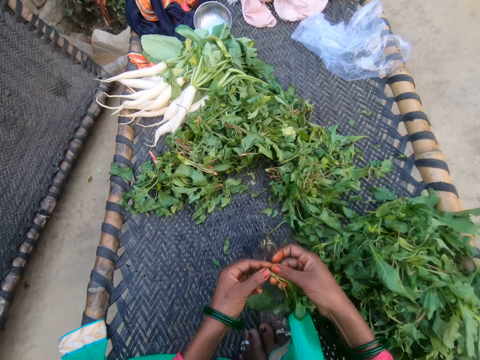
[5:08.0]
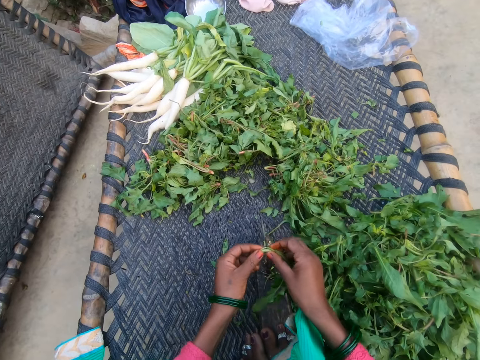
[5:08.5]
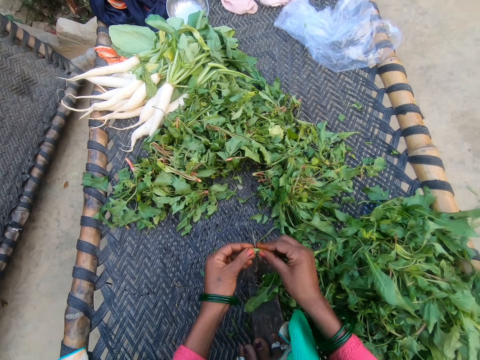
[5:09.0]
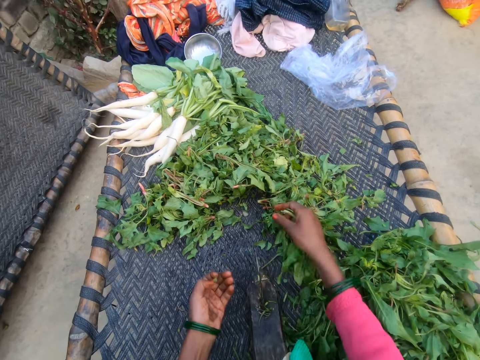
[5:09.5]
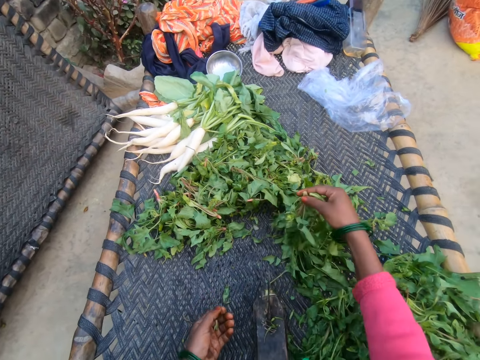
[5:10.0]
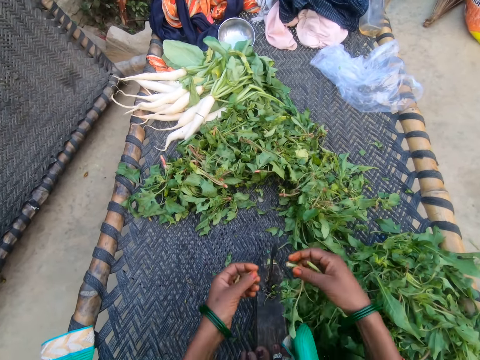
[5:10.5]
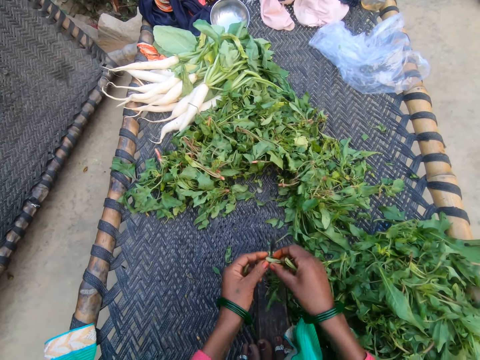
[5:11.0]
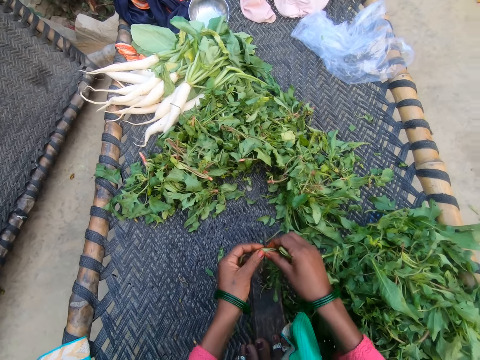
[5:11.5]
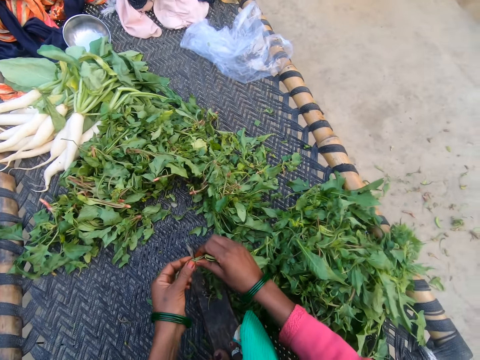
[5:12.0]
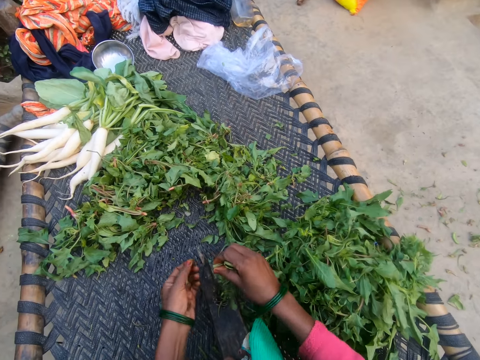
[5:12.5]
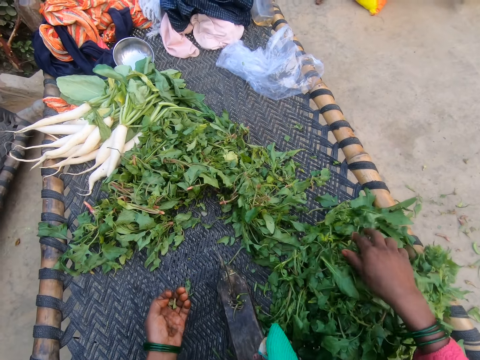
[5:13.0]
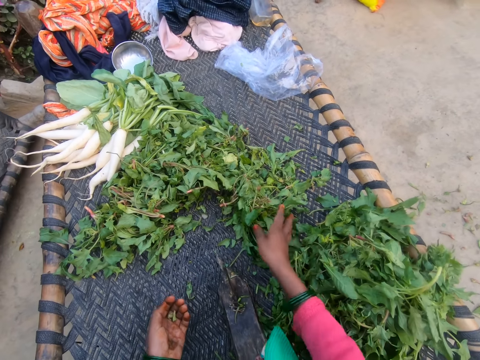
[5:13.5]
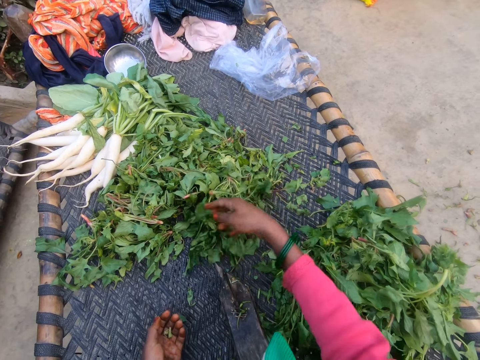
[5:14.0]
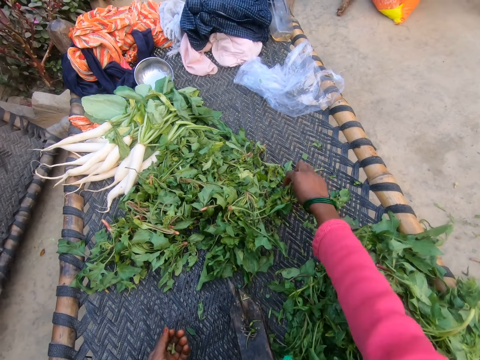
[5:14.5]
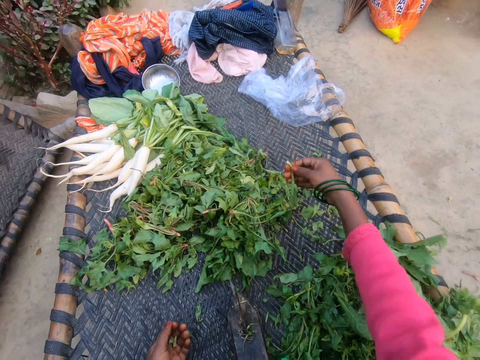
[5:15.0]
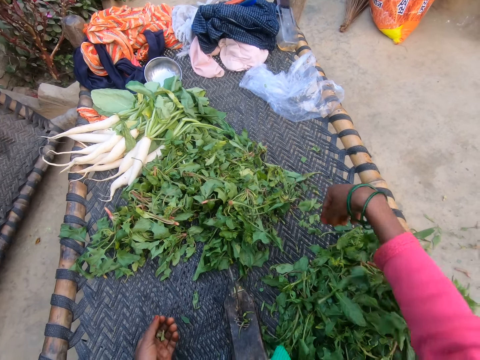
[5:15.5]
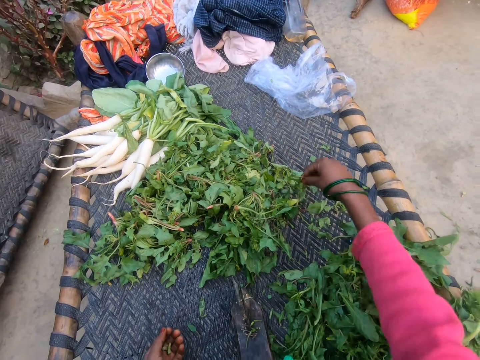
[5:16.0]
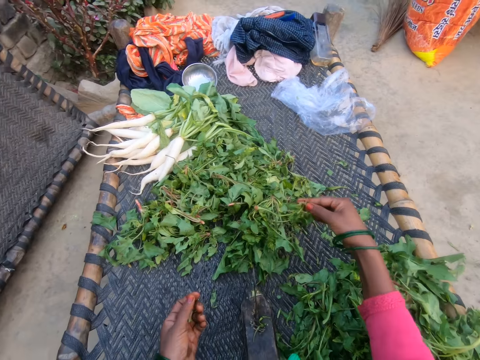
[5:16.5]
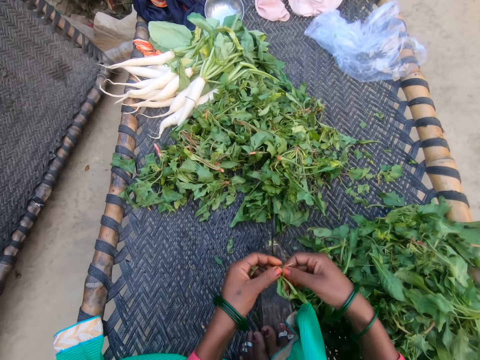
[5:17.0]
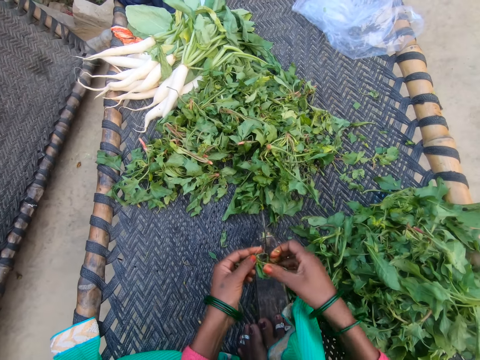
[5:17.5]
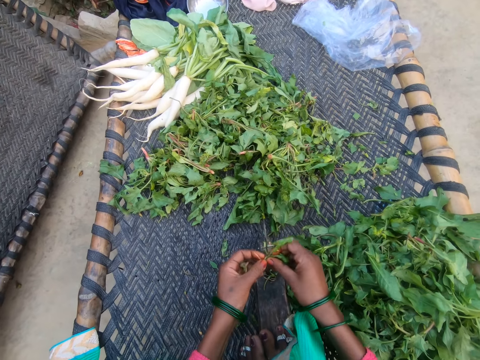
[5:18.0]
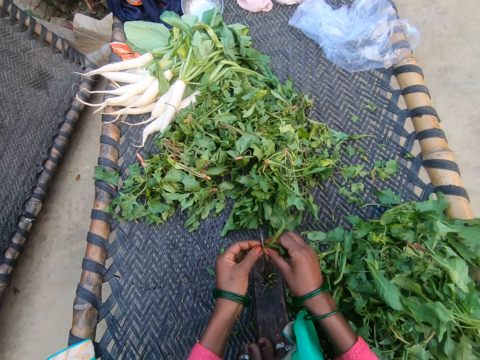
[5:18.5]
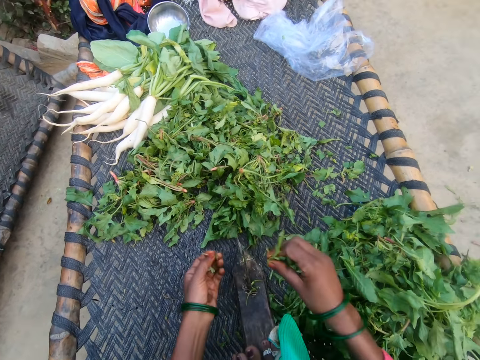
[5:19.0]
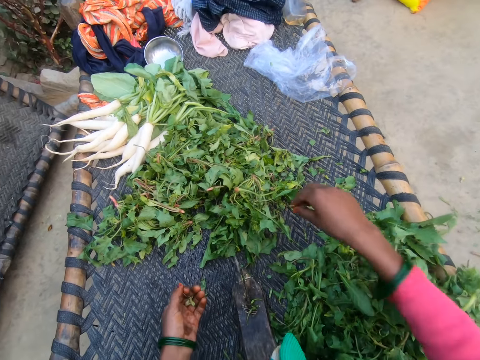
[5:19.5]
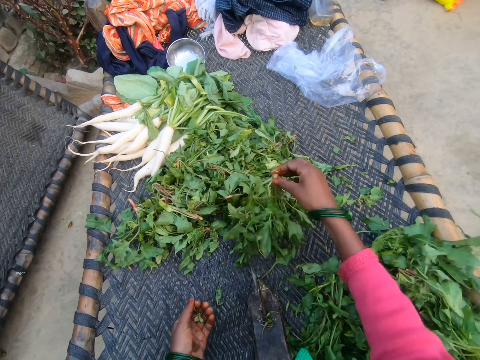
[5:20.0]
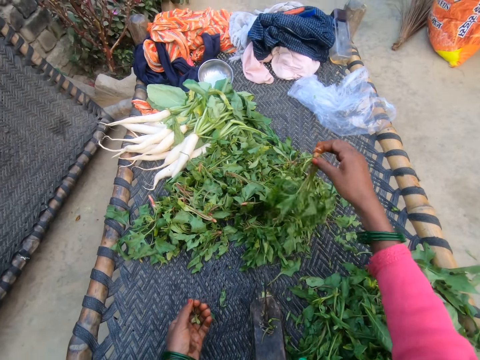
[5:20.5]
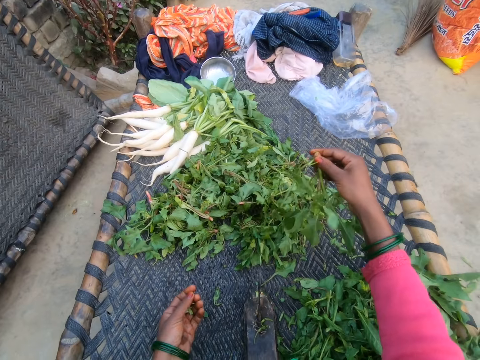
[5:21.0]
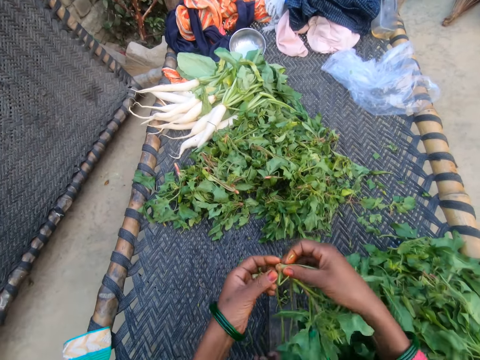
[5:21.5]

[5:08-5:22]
The camera wearer cuts the vegetable with the slicer. They pick a vegetable from the bunch of vegetables. They cut the vegetable with the slicer. They drop the vegetable on the chair with other vegetables. They move the vegetables on the chair together. They pick a vegetable from the bunch of vegetables. They drop the vegetable on the chair with other vegetables. They pick a vegetable from the bunch of vegetables. They cut the vegetable with the slicer. They drop the vegetable on the chair with other vegetables. They pick a vegetable from the bunch of vegetables.

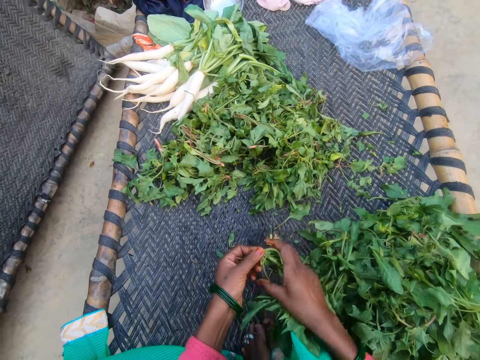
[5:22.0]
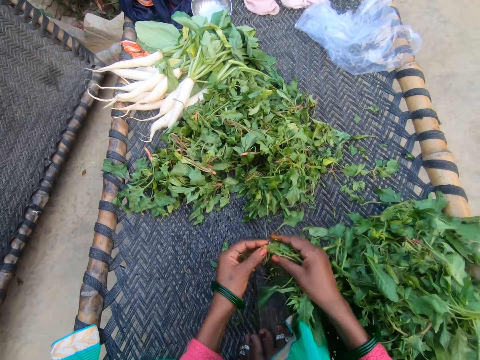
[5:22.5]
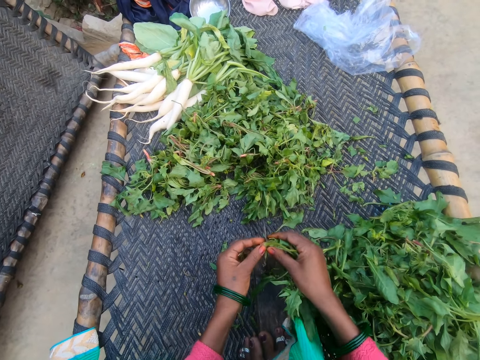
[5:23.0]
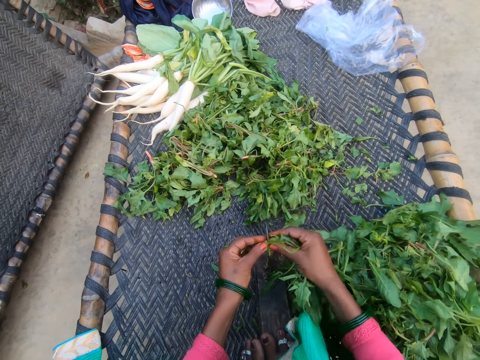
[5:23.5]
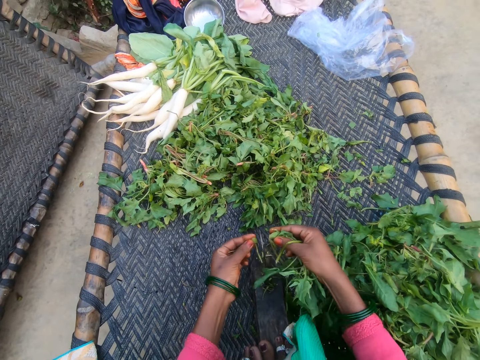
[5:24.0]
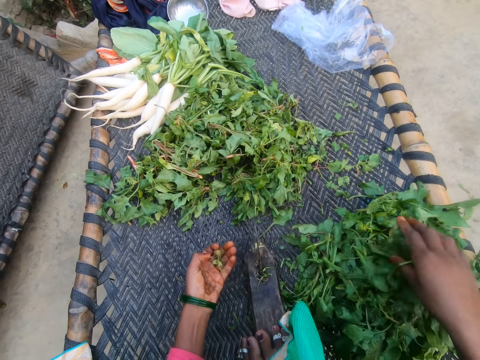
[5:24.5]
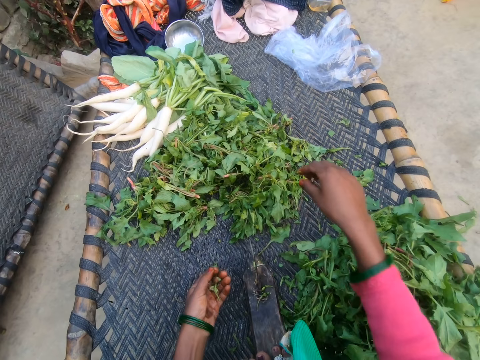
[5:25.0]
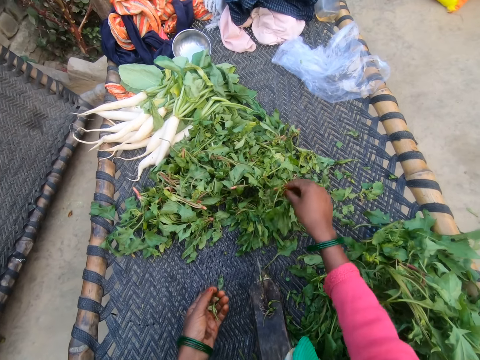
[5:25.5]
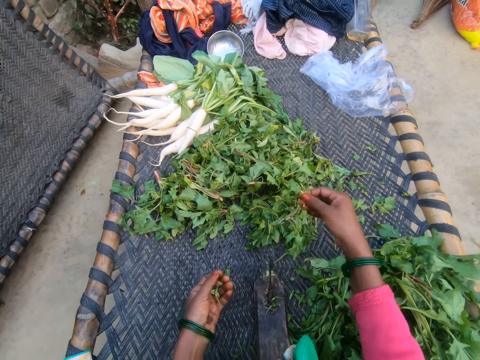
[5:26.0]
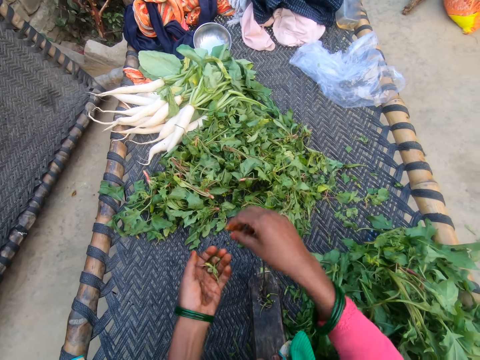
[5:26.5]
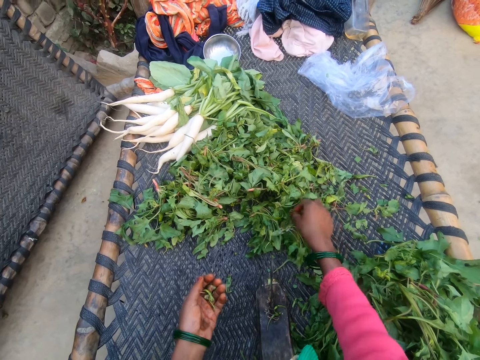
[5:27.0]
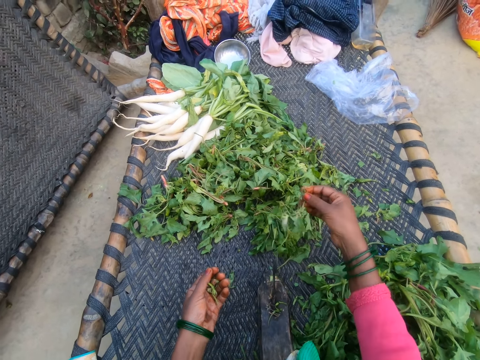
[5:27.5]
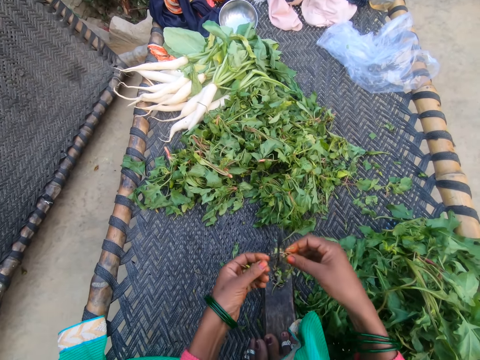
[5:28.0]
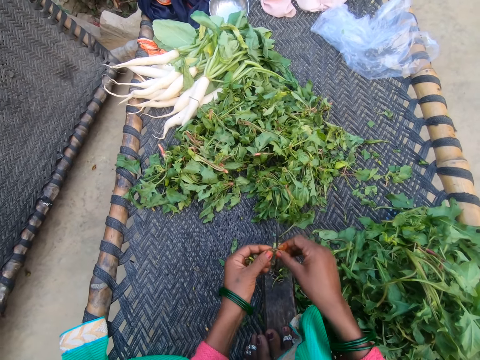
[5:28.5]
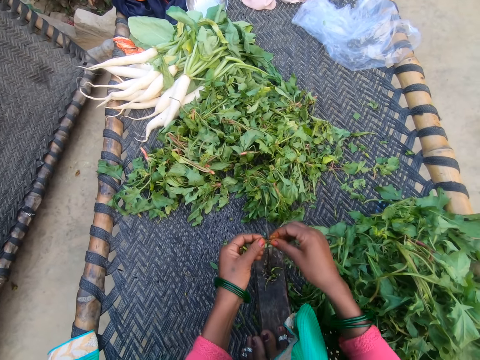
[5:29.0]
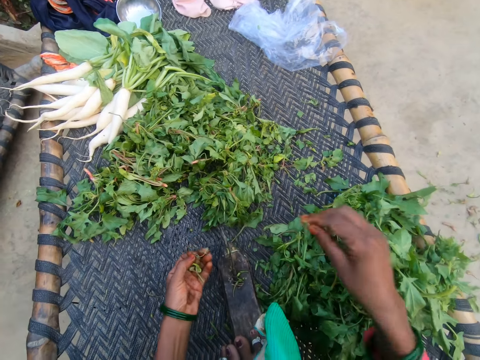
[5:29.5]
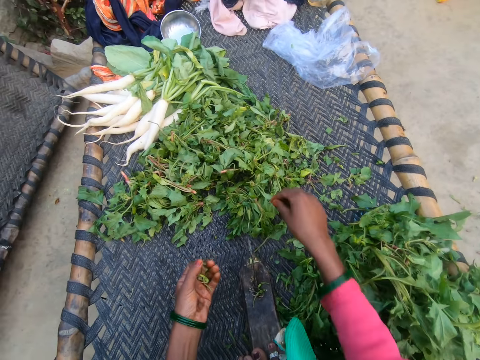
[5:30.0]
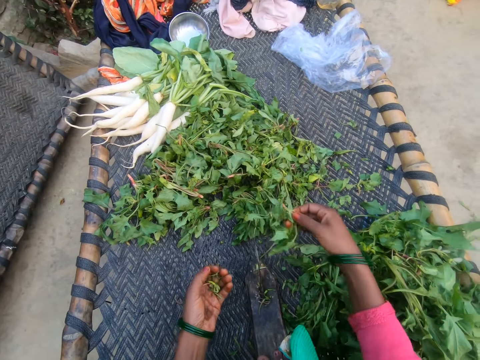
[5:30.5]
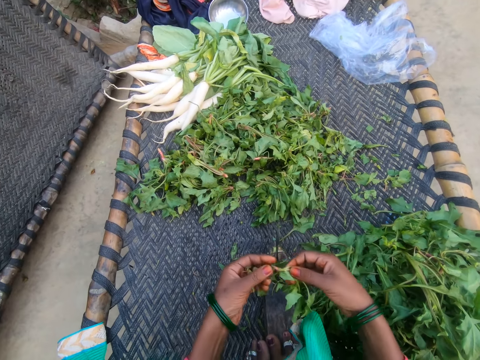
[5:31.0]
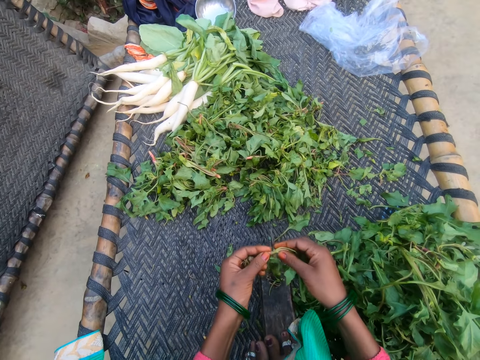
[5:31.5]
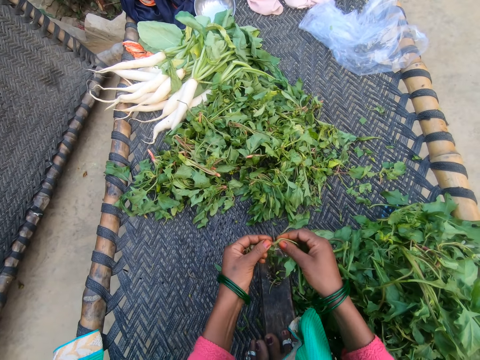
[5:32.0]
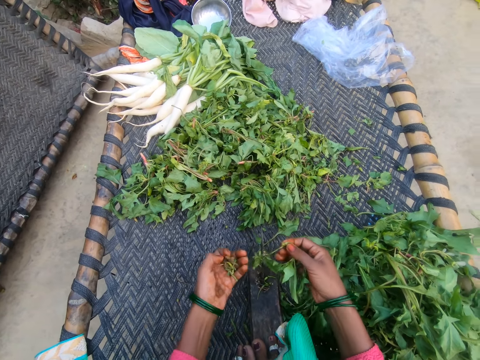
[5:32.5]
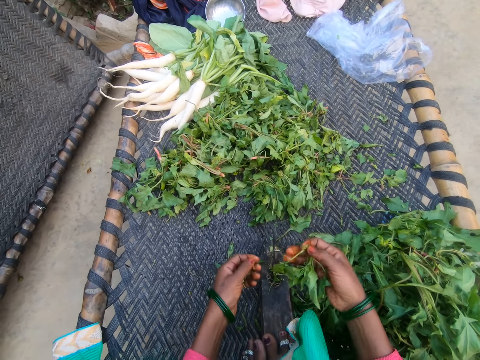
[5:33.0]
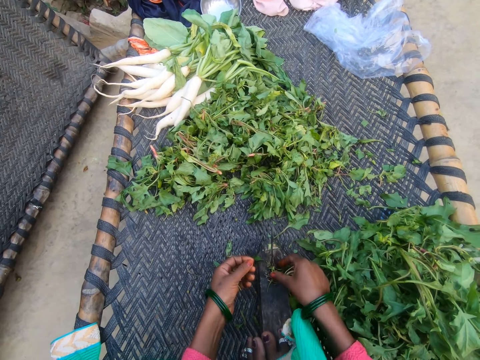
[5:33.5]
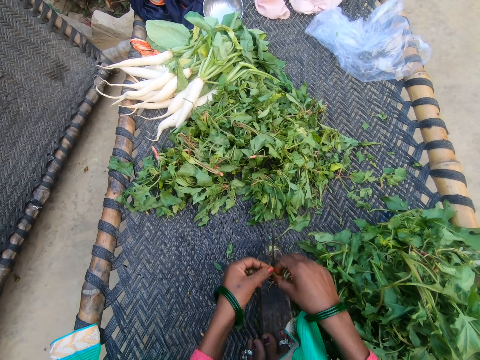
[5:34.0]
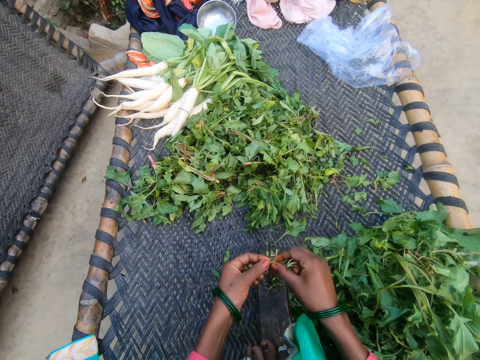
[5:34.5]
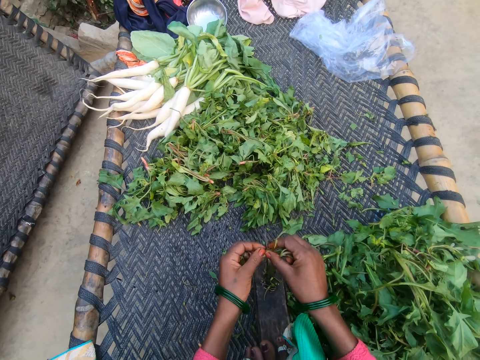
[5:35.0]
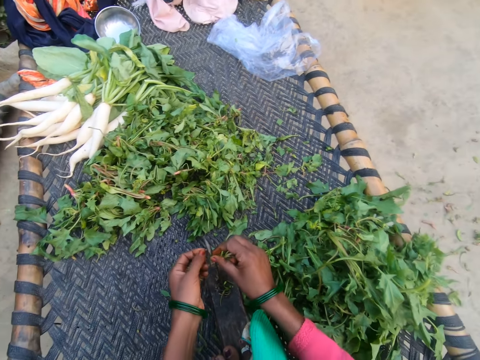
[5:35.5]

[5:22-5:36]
The camera wearer cuts the vegetable with the slicer. She drops the vegetable on the chair with other vegetables. She picks dirt from the vegetables on the chair. She puts the dirt on her left hand. She picks a vegetable from the bunch of vegetables. She cuts the vegetable with the slicer. She drops the vegetable on the chair with other vegetables. She picks a vegetable from the bunch of vegetables. She cuts the vegetable with the slicer. She picks a vegetable from the slicer. She cuts the vegetable with the slicer.
